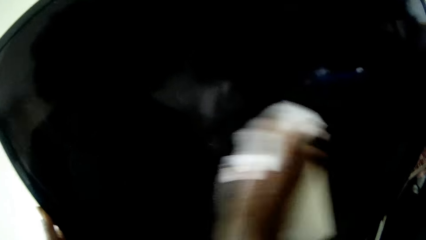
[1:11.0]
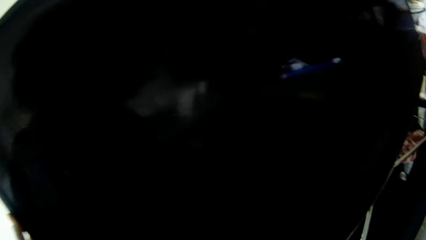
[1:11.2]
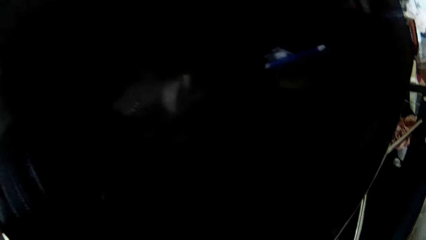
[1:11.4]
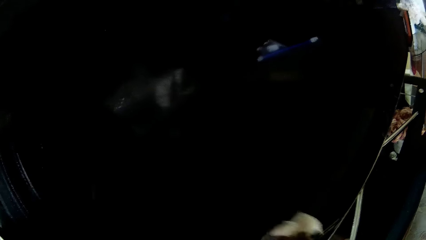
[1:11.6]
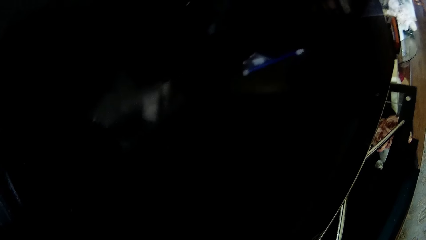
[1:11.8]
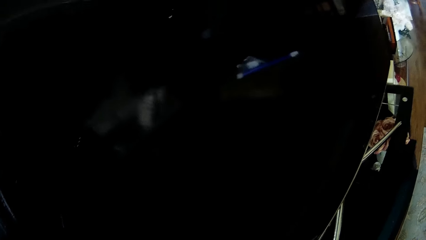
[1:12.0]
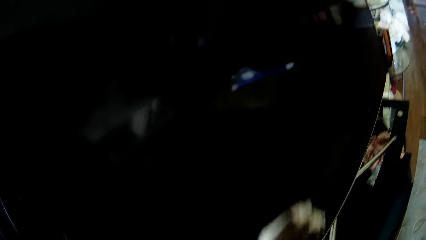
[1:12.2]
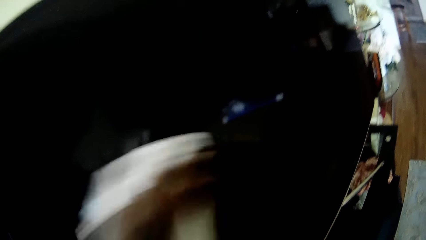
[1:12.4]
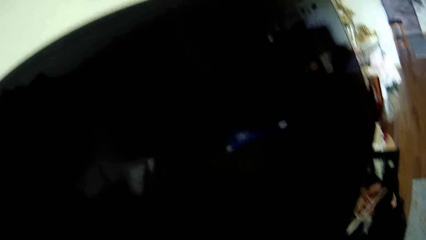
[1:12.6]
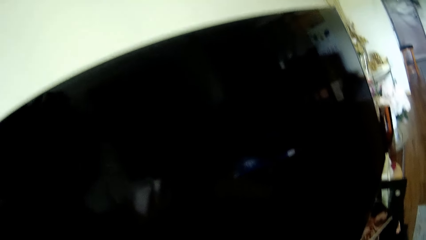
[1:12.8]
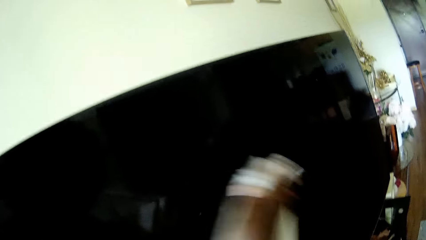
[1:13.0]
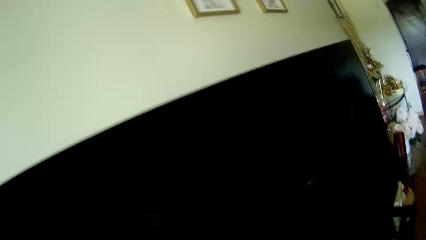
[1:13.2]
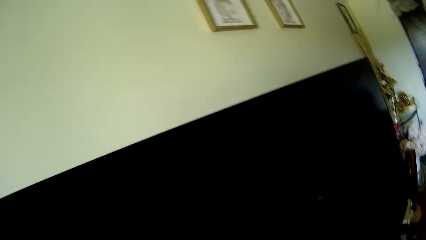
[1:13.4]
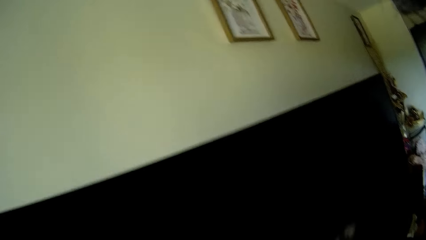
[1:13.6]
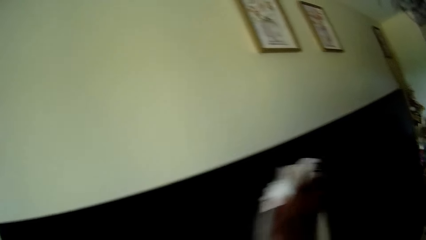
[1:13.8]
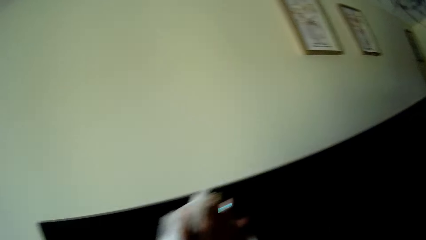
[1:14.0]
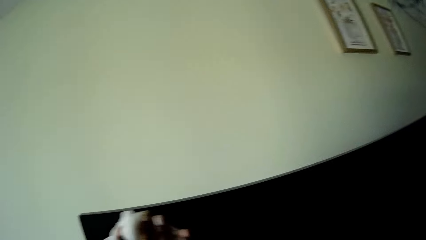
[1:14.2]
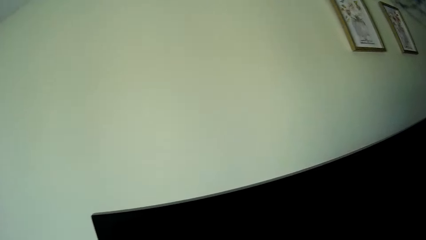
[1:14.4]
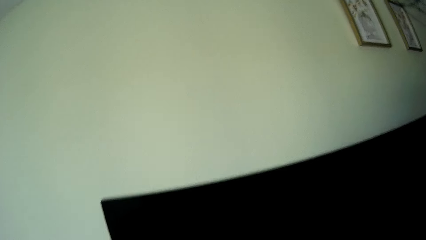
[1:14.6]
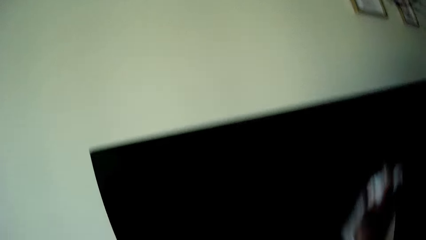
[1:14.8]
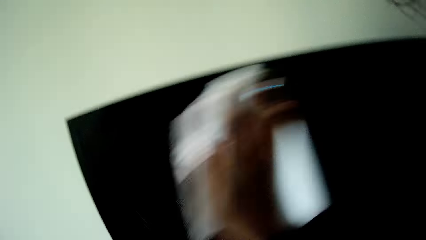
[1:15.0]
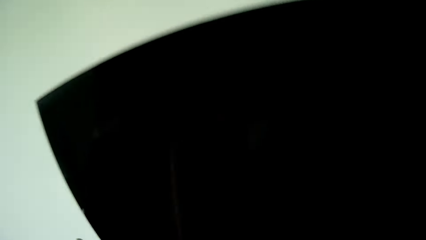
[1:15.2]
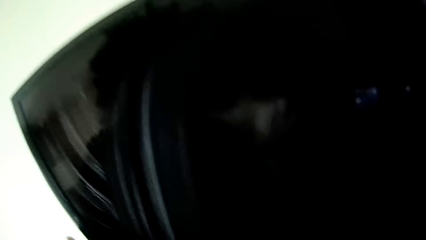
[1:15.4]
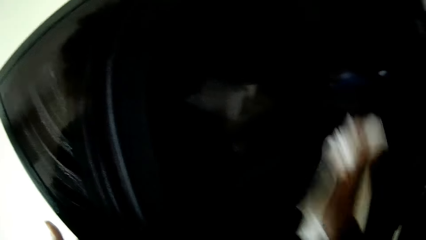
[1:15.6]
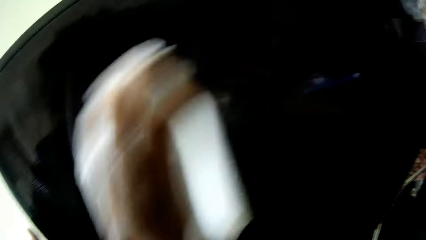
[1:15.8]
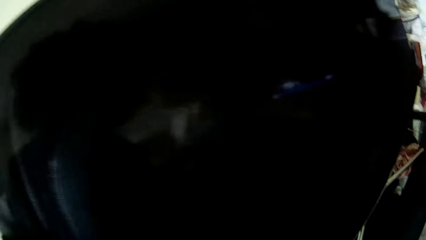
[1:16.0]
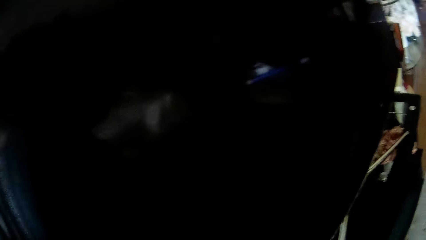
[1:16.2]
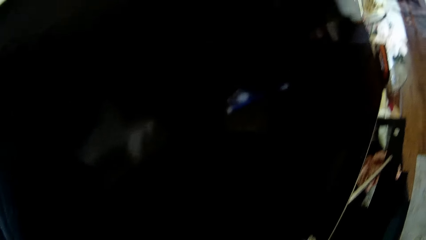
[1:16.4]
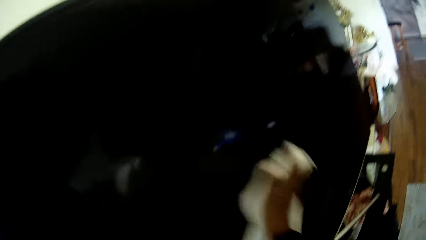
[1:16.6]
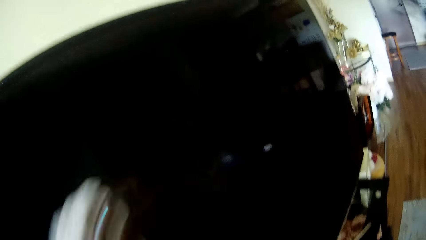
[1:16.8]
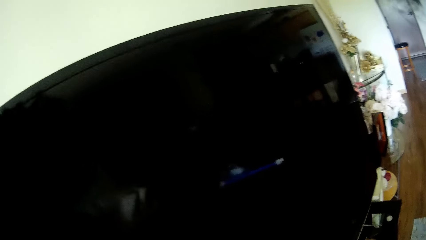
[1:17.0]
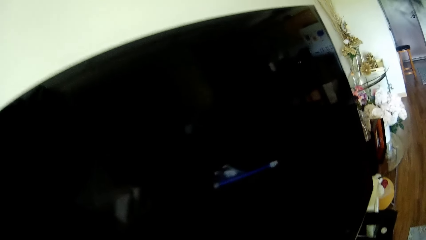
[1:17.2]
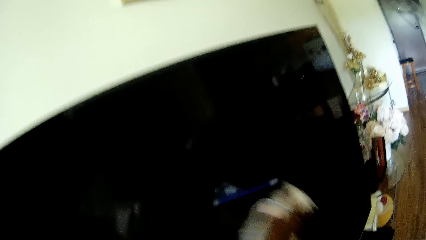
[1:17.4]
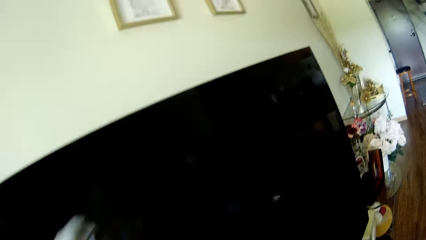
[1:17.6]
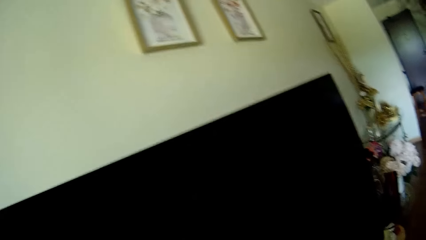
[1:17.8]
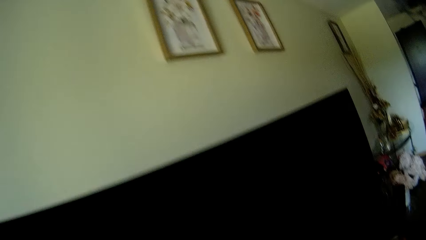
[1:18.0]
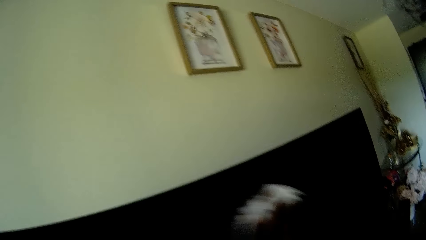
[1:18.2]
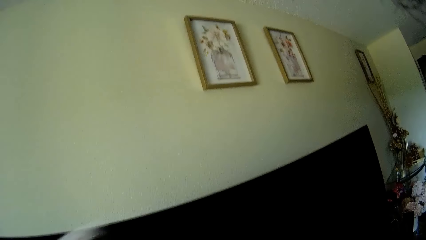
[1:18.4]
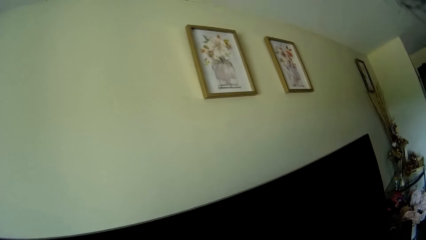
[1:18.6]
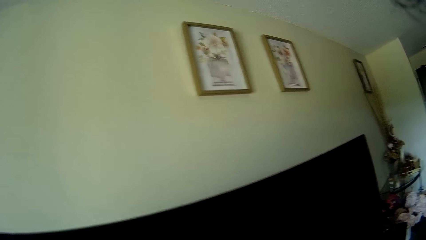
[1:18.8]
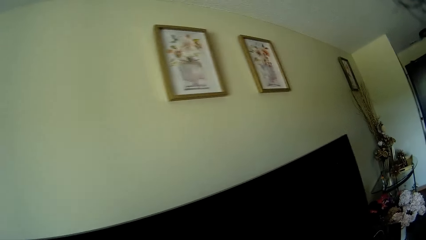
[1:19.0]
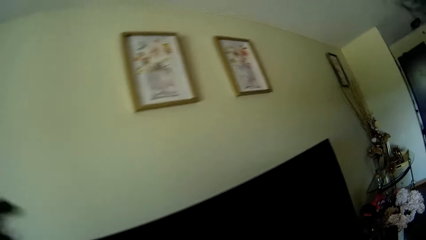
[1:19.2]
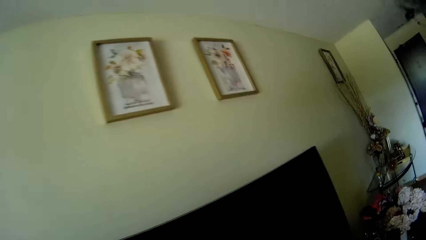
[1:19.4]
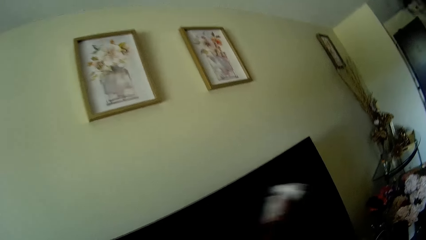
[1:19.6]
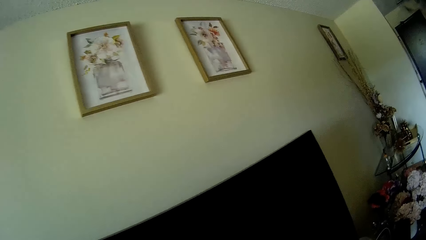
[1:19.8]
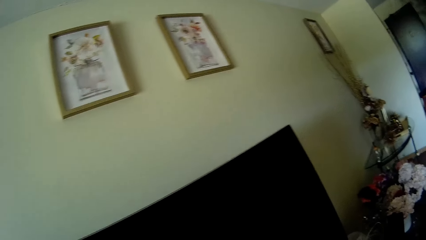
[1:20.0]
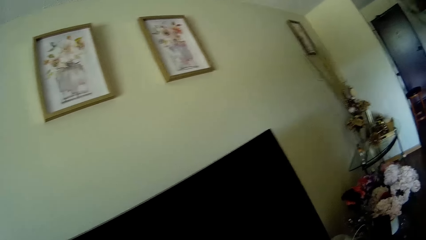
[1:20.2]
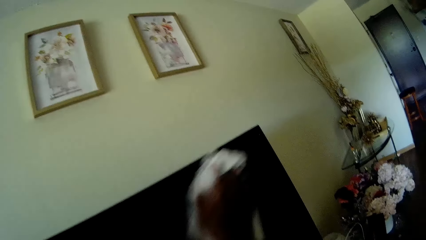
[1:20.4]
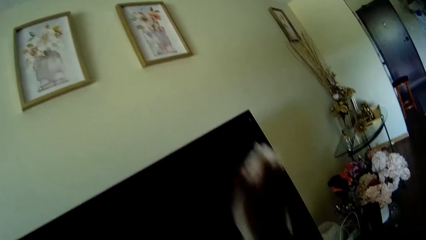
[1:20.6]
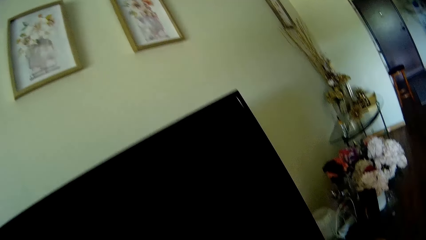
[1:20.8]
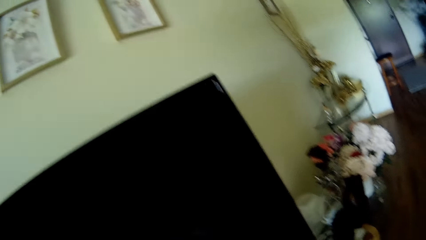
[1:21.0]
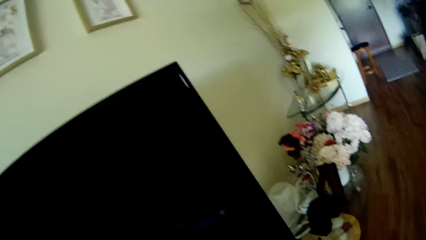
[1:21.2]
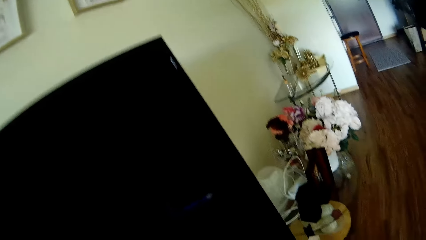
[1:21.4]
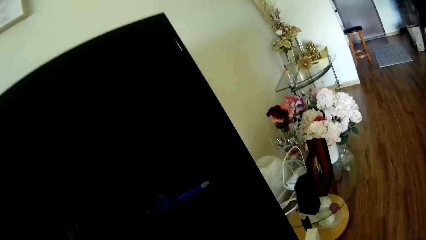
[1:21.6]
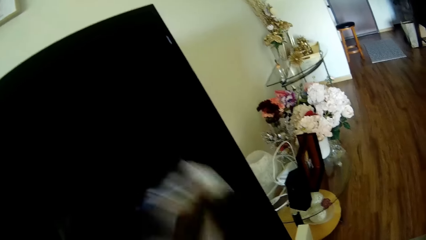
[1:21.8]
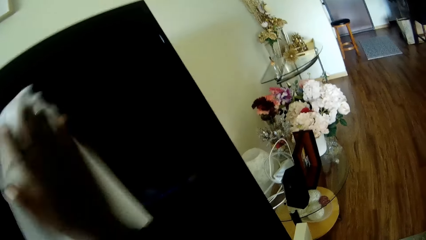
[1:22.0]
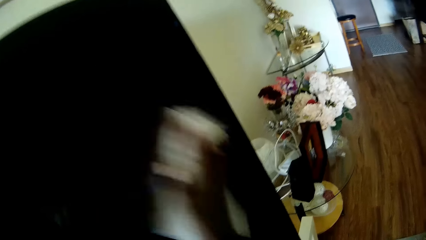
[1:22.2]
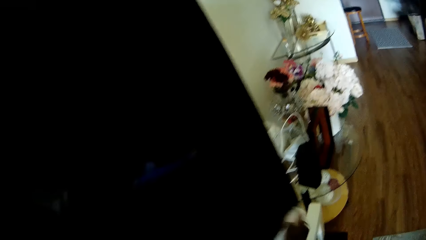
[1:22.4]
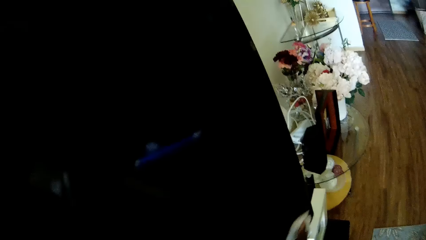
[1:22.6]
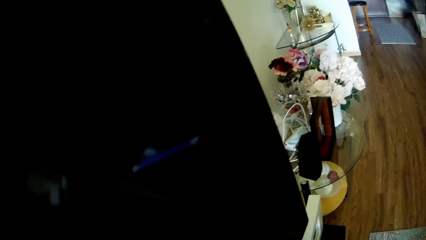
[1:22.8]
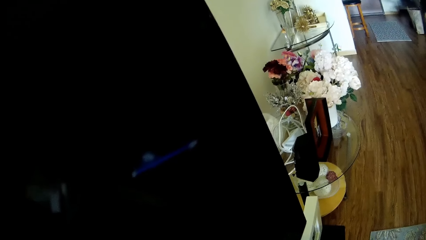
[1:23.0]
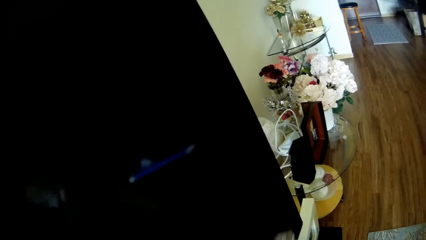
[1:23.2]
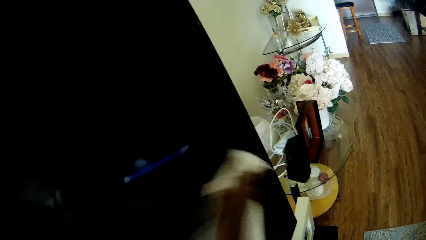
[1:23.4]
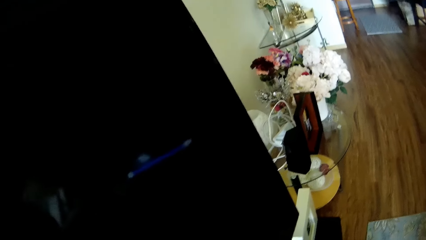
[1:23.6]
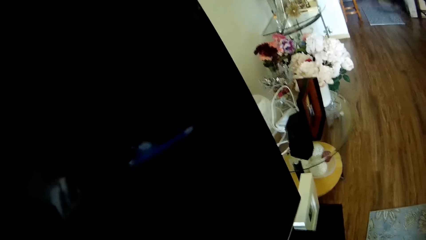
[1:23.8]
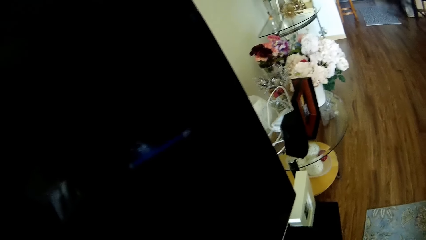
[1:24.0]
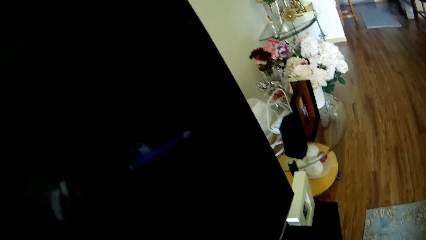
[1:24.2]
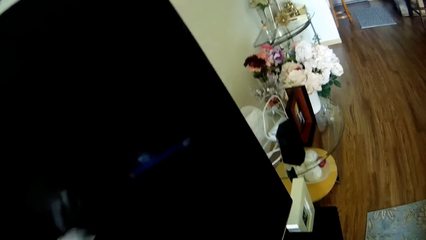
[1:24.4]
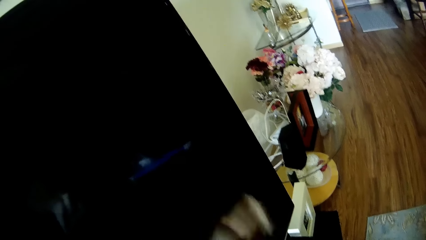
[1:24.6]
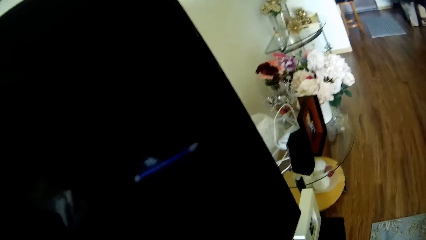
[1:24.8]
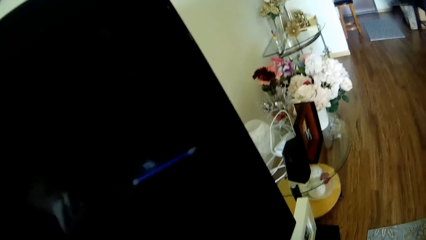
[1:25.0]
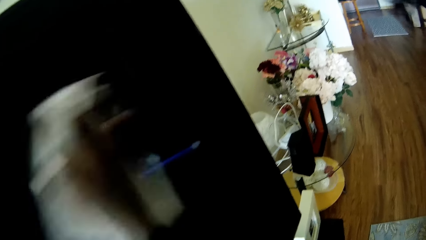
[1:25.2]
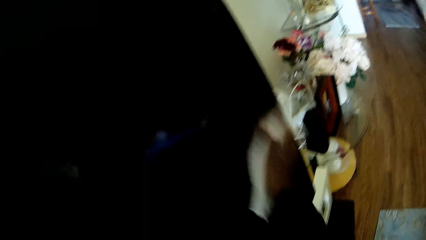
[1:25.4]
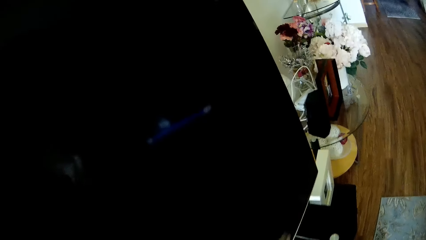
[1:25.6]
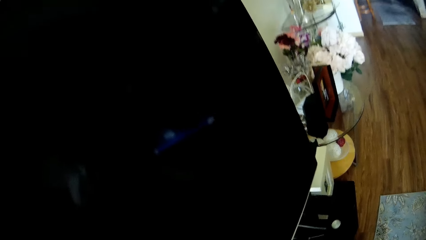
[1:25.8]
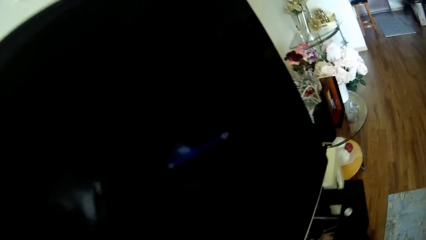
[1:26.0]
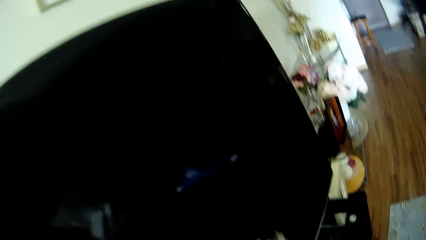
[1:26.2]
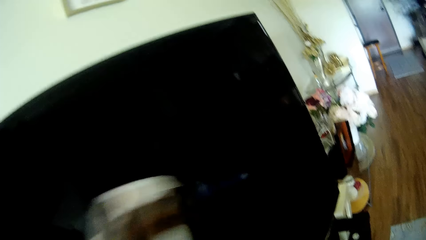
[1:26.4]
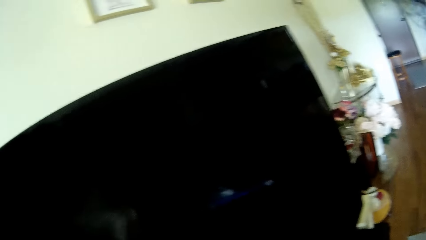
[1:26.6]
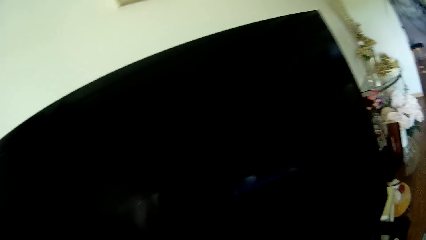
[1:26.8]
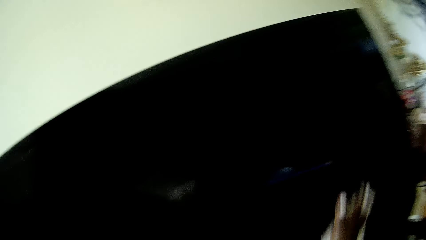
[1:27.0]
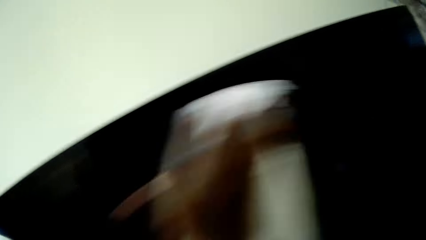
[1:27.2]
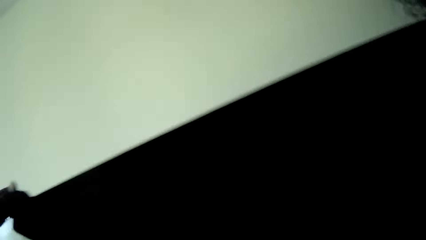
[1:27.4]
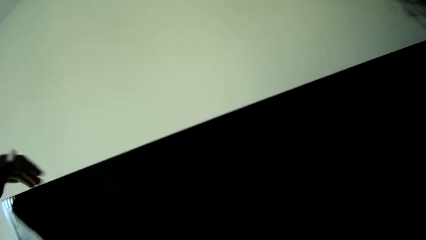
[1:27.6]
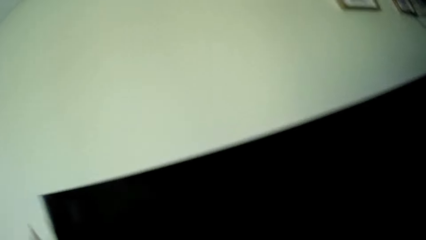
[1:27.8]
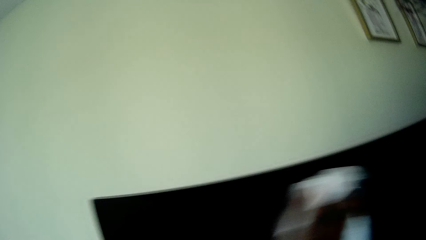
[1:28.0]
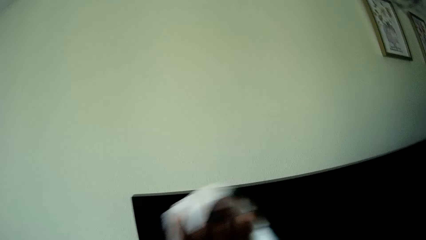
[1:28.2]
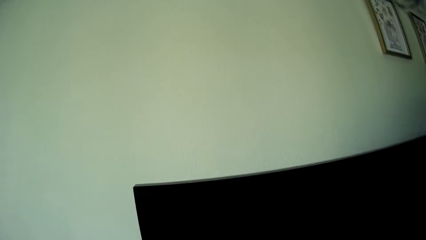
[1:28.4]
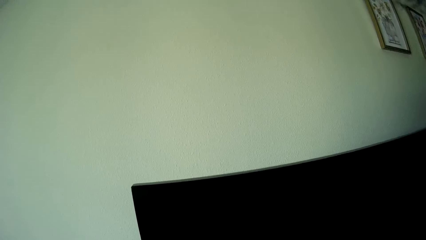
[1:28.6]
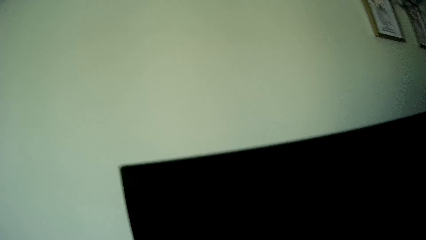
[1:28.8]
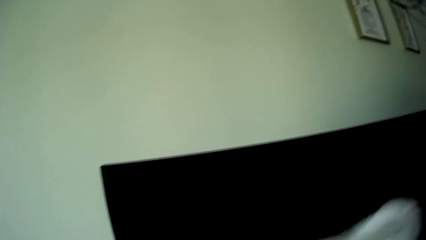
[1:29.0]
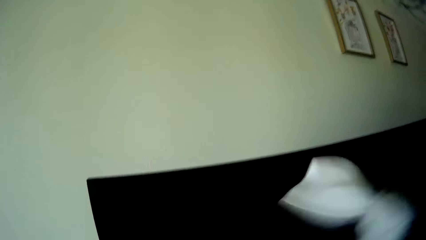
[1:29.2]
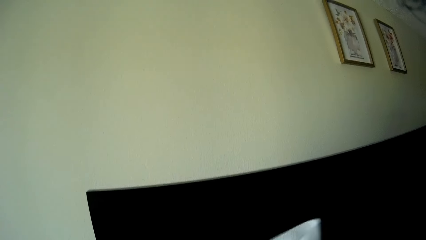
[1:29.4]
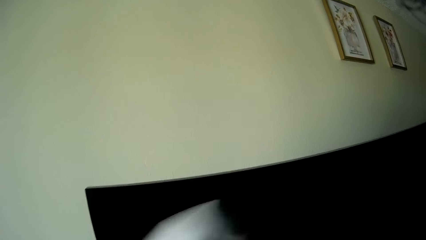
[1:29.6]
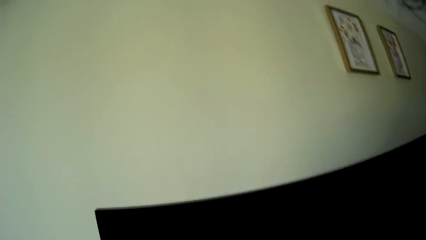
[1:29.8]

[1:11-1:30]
The camera wearer holds the television with her left hand. She removes her left hand from the top of the television.
